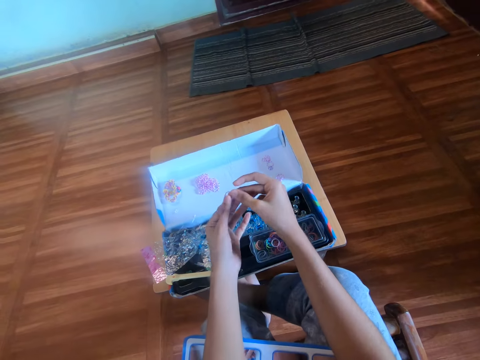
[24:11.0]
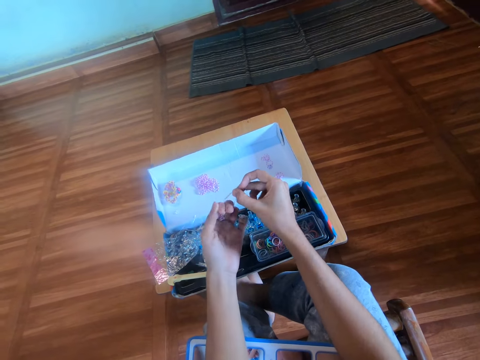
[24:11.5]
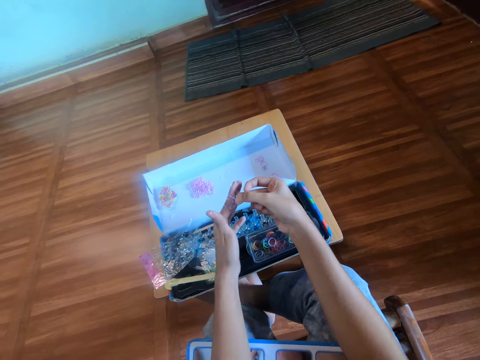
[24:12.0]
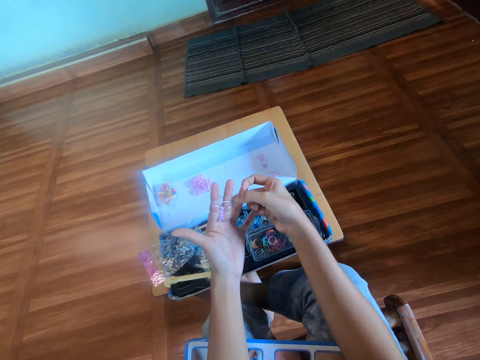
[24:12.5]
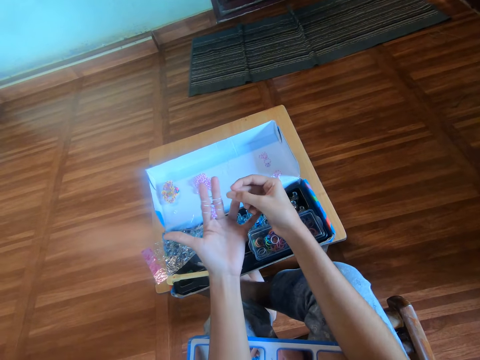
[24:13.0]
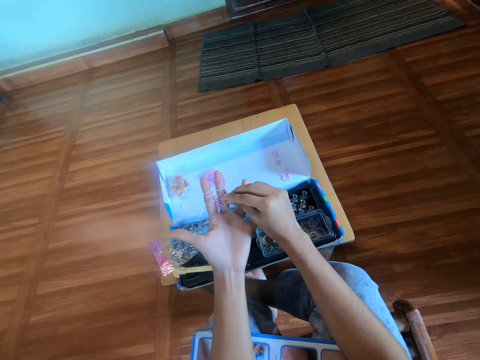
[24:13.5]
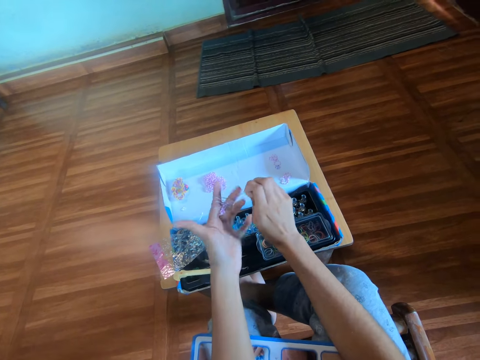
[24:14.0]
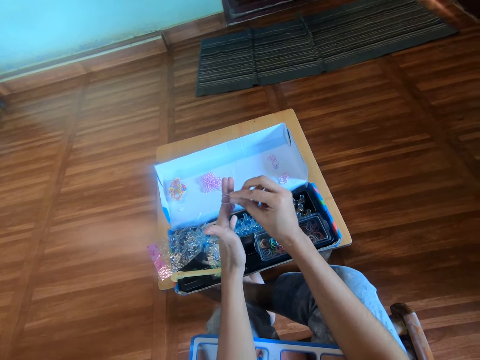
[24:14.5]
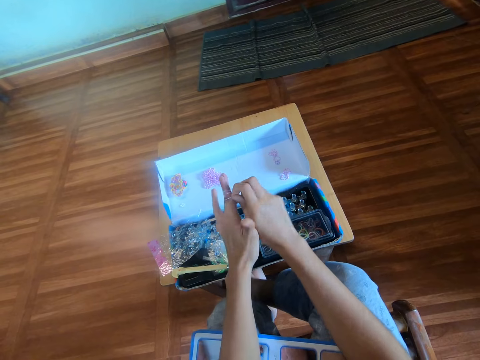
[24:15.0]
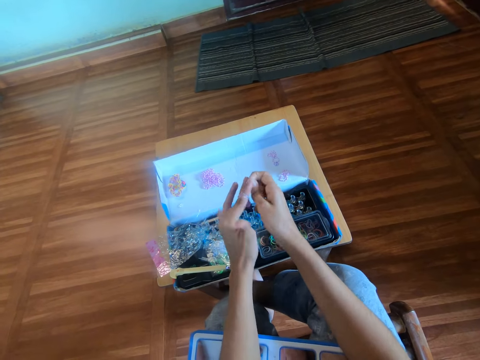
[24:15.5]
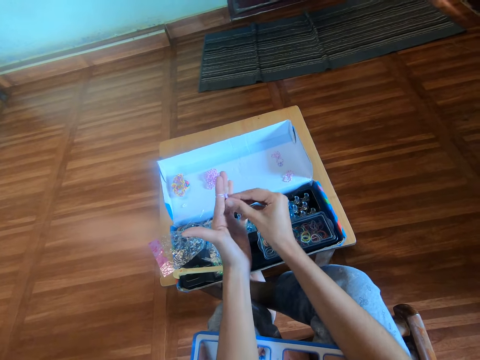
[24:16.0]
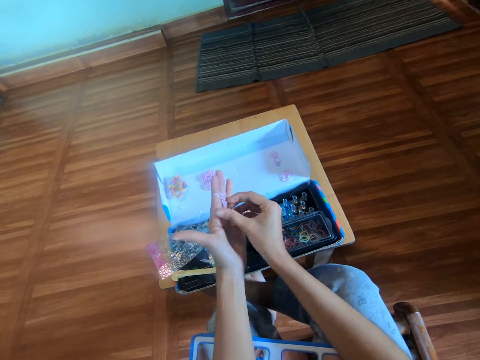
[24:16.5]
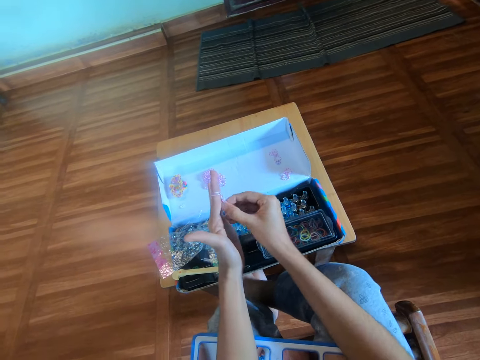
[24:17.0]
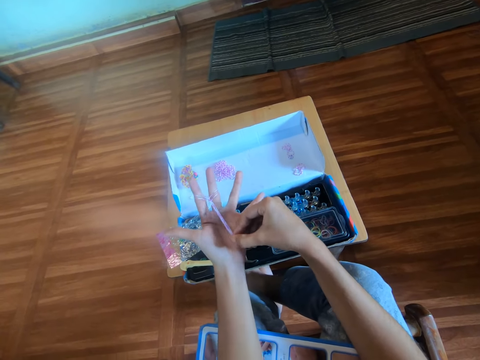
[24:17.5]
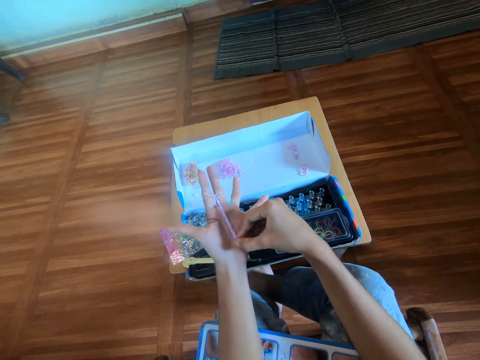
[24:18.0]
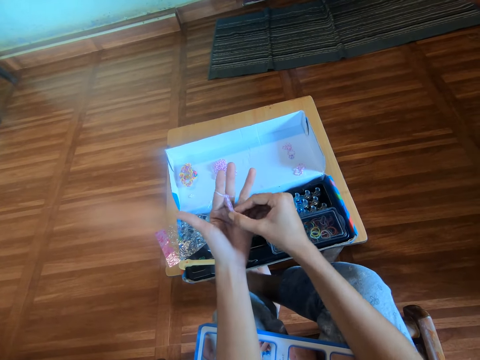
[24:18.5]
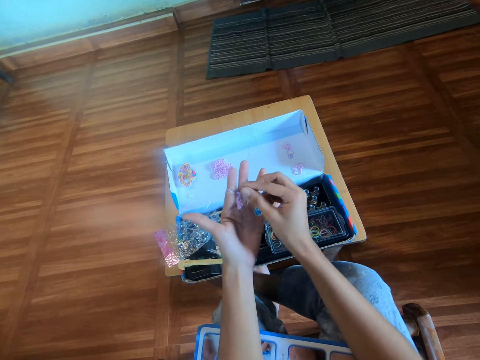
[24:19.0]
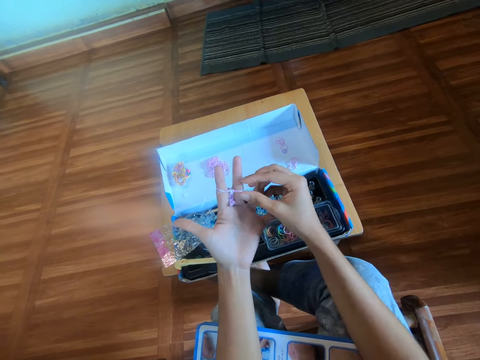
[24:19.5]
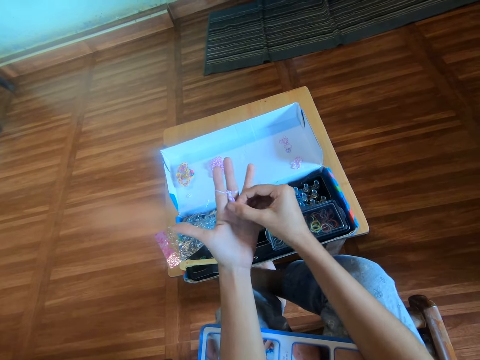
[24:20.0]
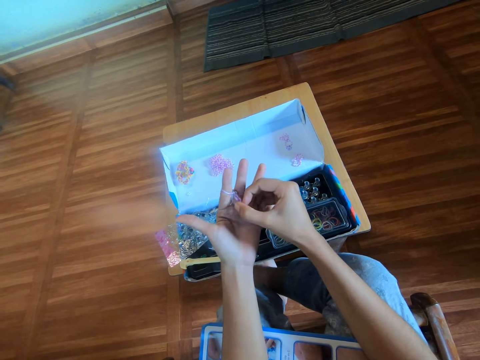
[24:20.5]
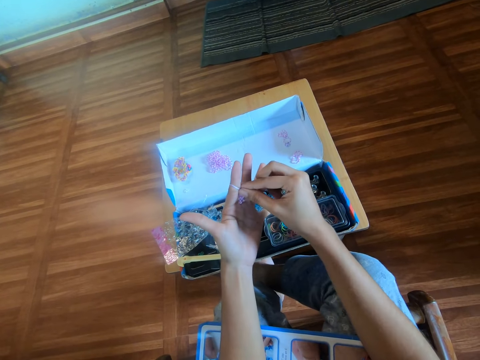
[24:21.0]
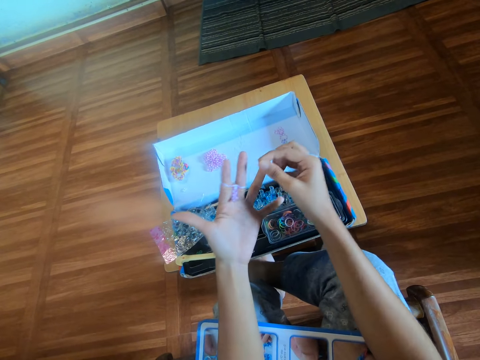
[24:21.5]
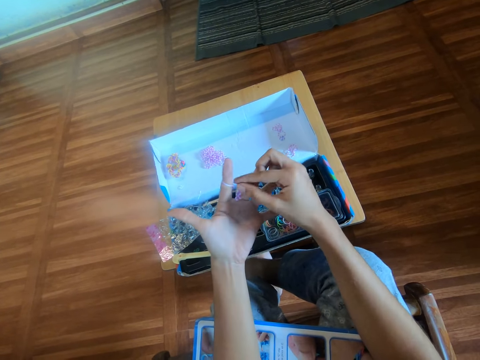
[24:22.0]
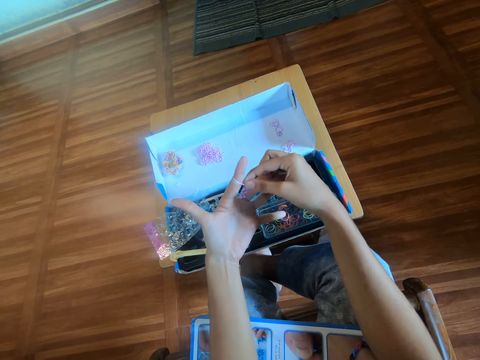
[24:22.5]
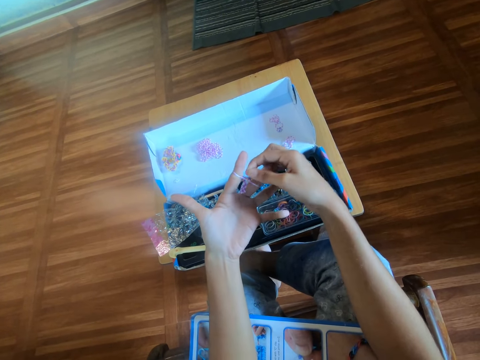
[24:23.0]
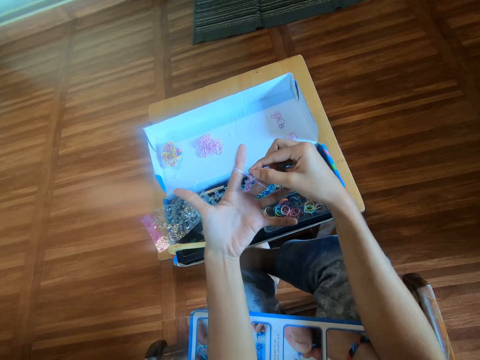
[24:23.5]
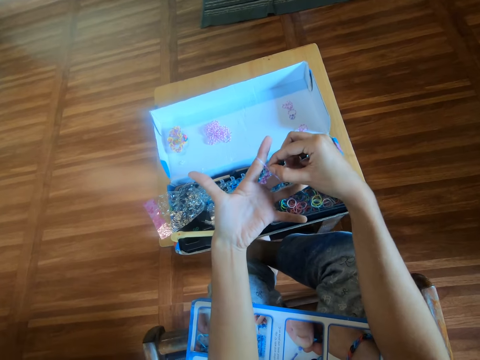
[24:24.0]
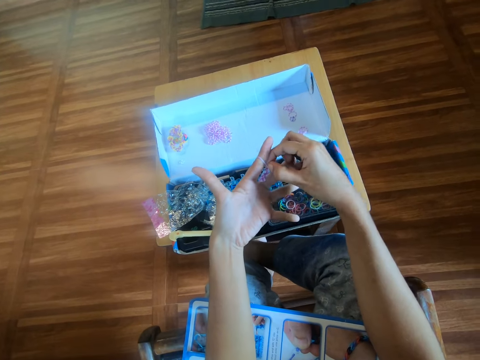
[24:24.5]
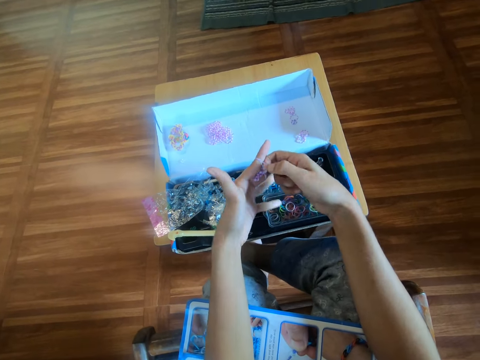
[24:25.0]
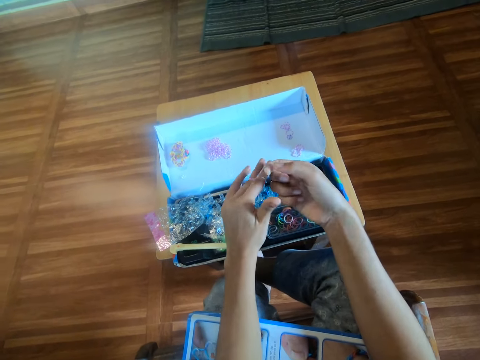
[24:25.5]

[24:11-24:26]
The camera wearer wears the rubber band around her left hand. She makes a rubber band pattern and crafts the rubber band with her right hand.

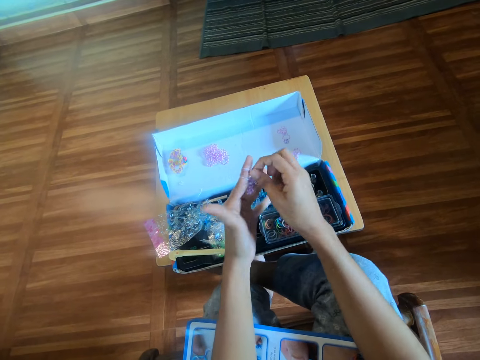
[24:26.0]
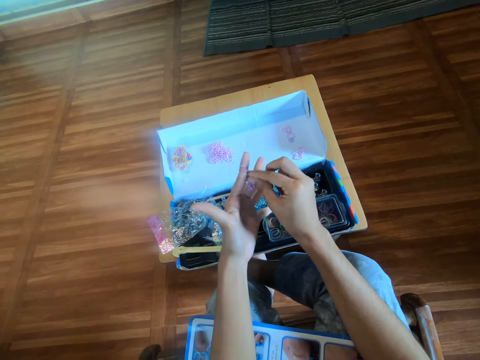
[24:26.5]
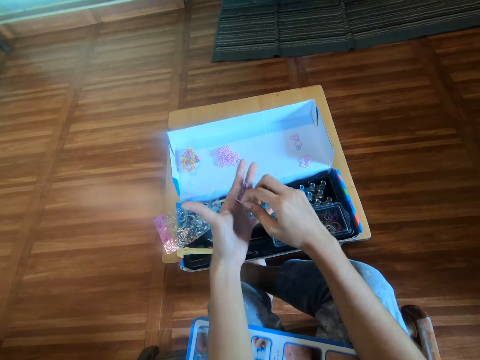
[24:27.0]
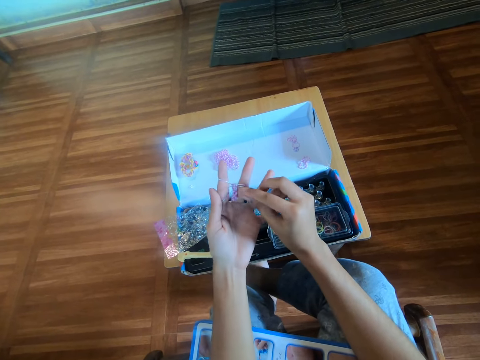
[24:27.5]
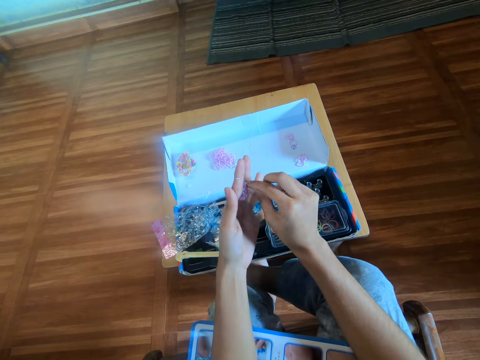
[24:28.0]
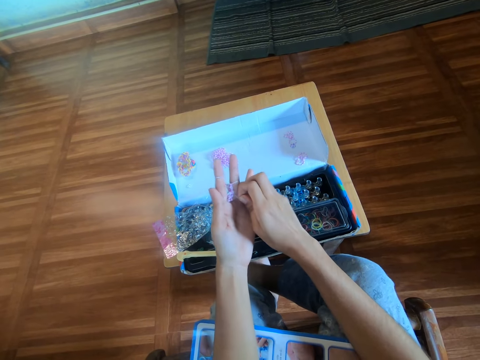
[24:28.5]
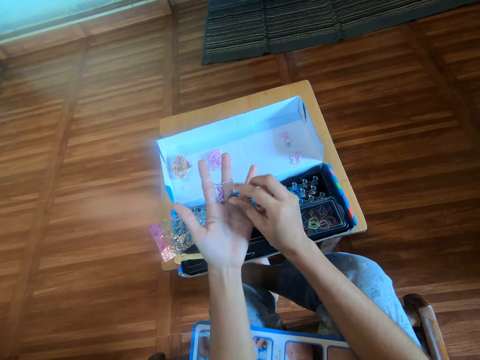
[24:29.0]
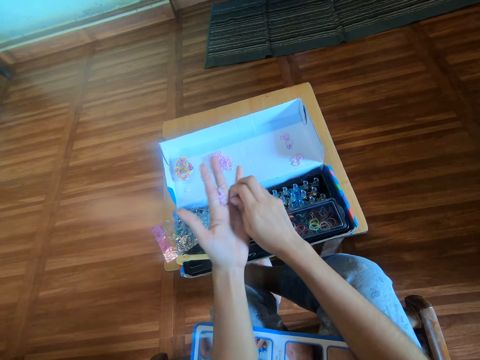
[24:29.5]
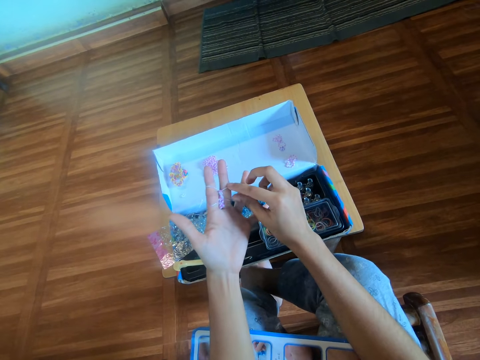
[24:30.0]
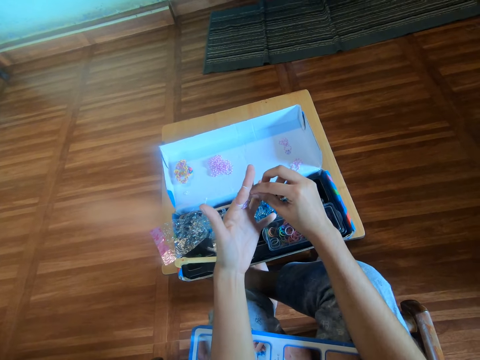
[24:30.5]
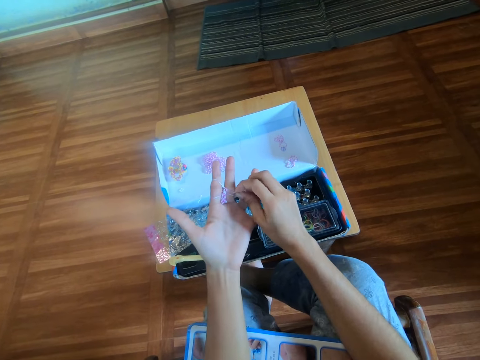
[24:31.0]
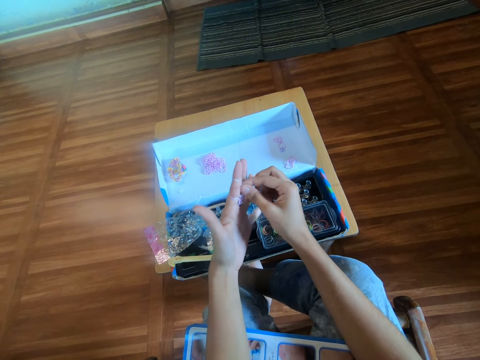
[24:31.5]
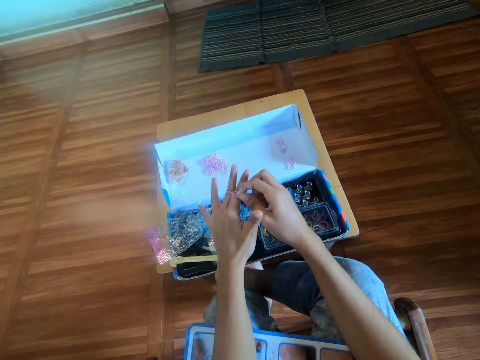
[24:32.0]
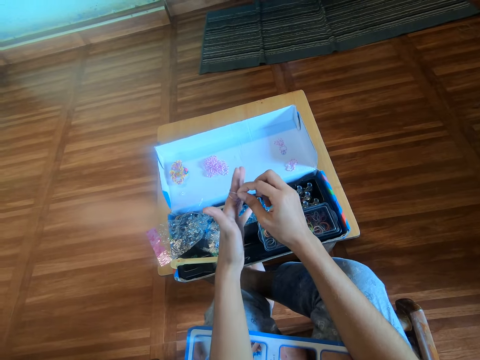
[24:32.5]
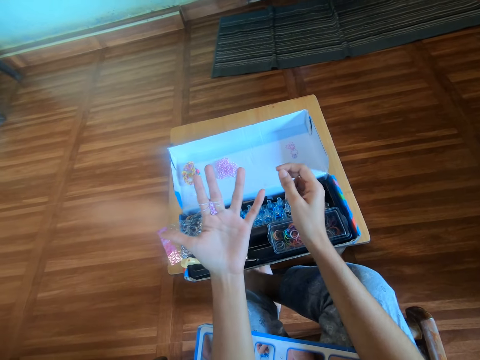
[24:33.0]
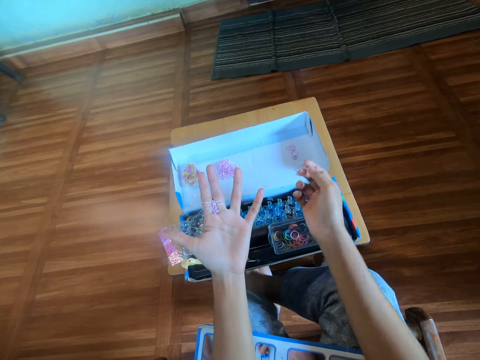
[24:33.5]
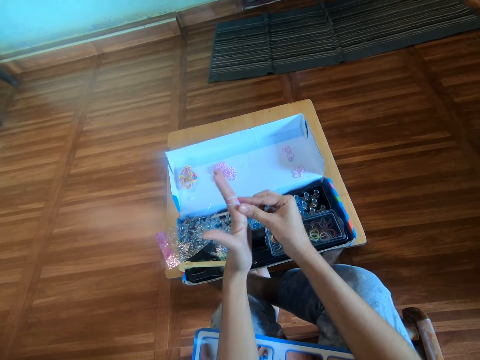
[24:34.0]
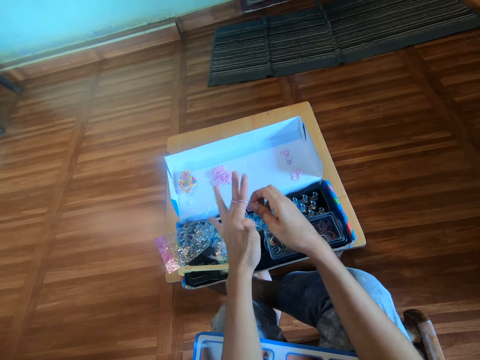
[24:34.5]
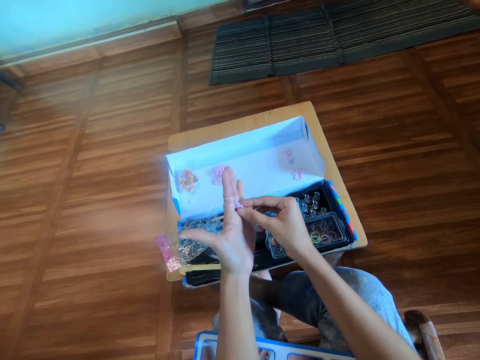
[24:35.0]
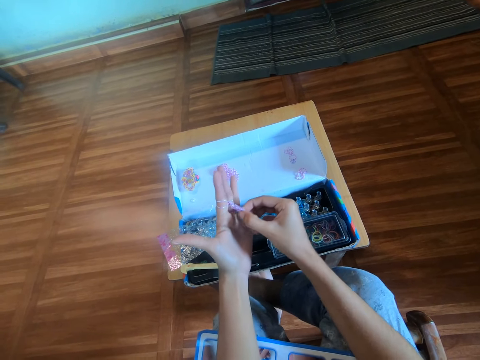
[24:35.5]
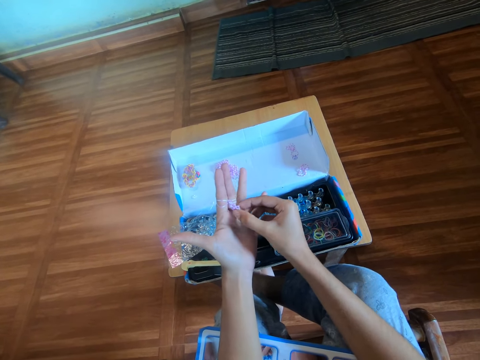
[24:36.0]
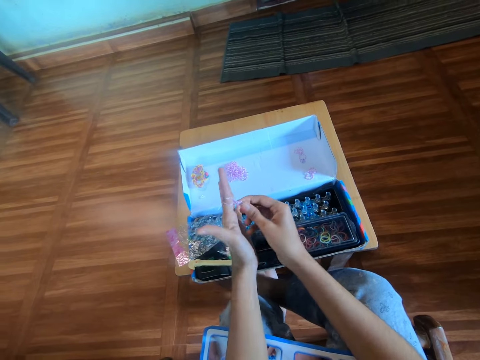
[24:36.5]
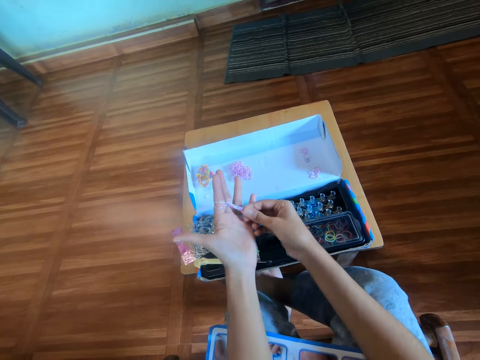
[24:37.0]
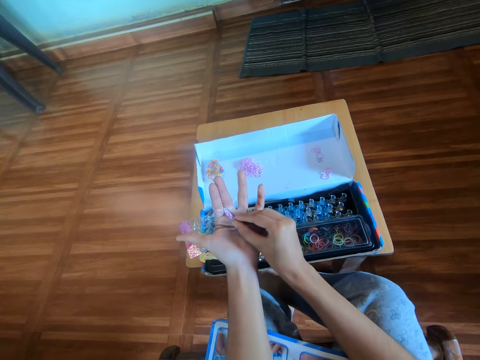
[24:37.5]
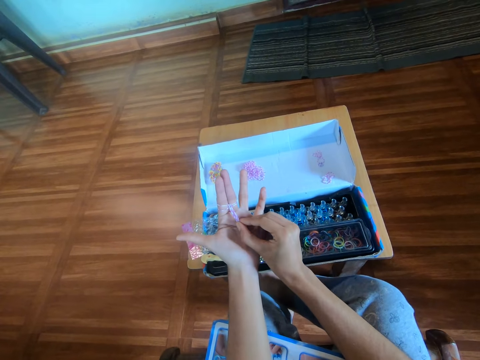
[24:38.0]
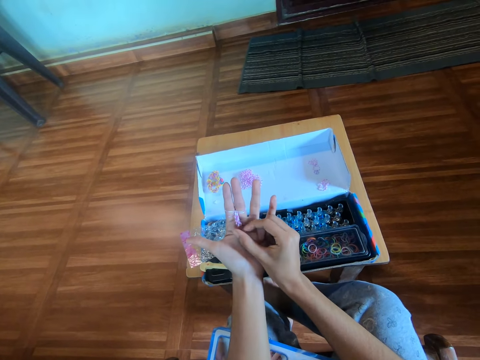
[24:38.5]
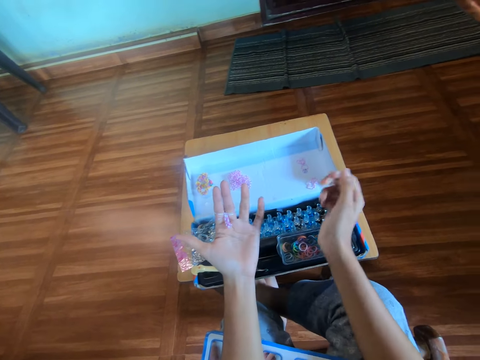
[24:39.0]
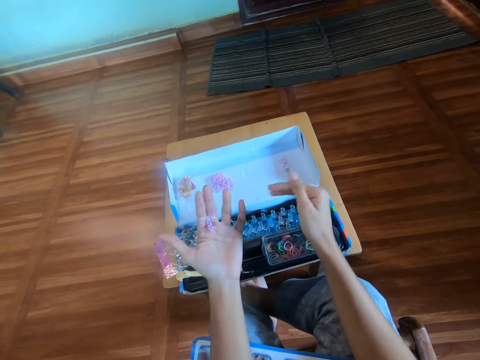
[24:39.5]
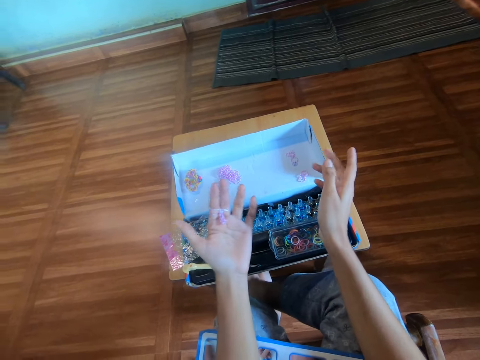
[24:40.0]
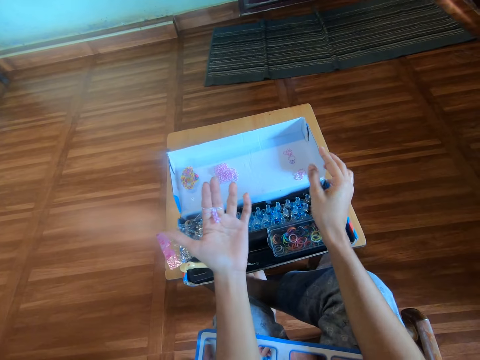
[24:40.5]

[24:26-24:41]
The camera wearer looks at the rubber band pattern on the right hand. They pull the rubber band pattern on the hand and swing the right hand.
